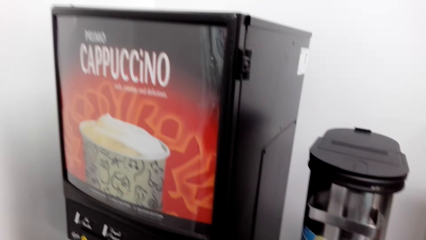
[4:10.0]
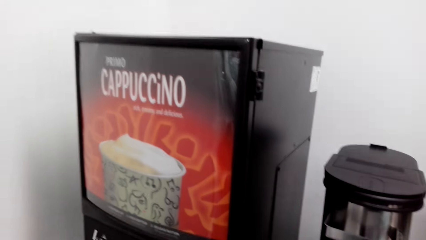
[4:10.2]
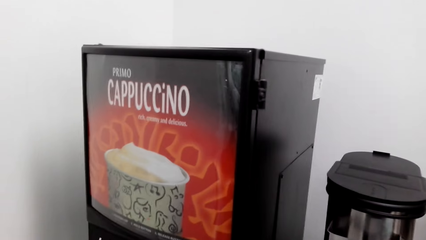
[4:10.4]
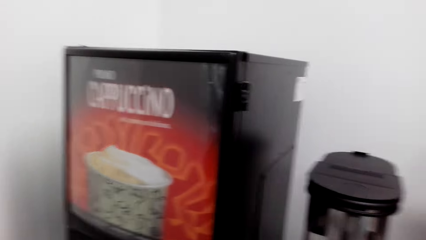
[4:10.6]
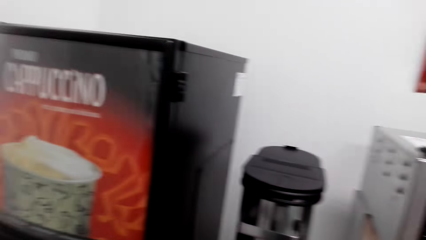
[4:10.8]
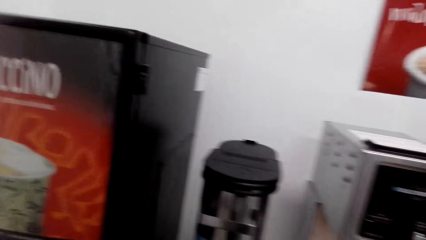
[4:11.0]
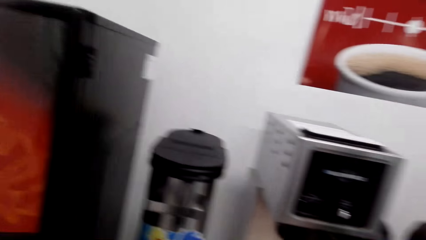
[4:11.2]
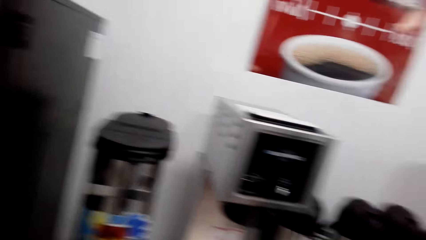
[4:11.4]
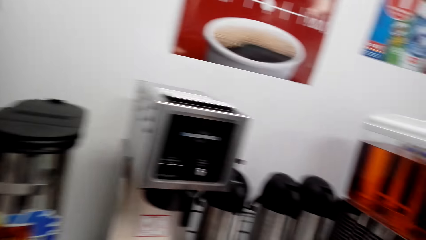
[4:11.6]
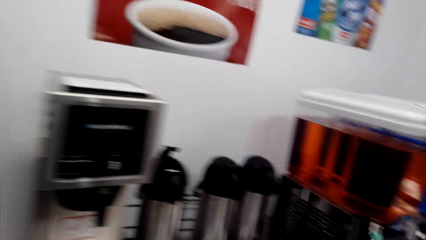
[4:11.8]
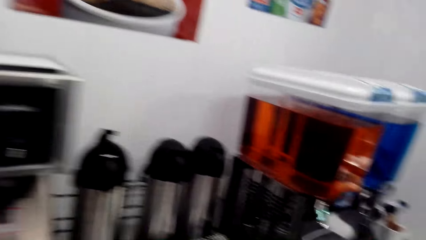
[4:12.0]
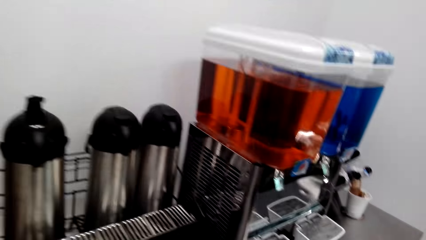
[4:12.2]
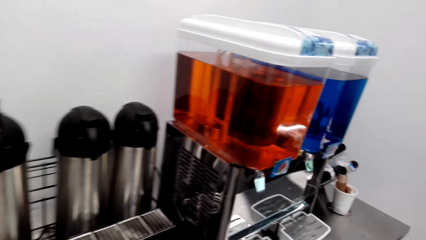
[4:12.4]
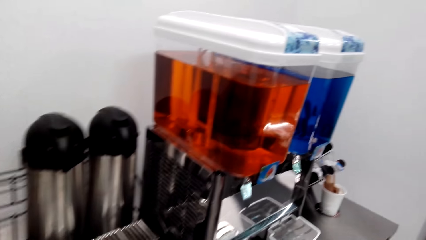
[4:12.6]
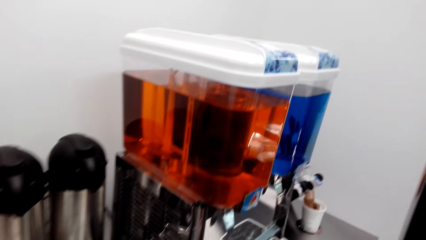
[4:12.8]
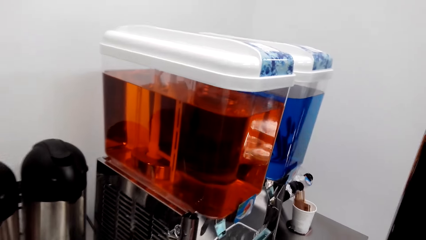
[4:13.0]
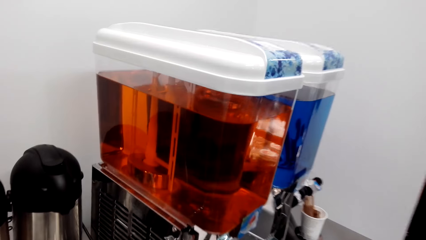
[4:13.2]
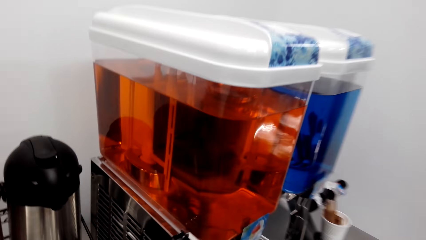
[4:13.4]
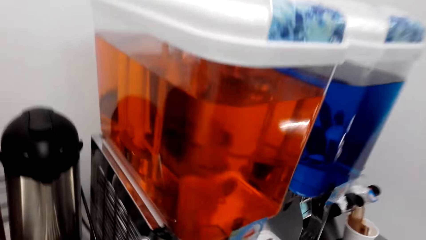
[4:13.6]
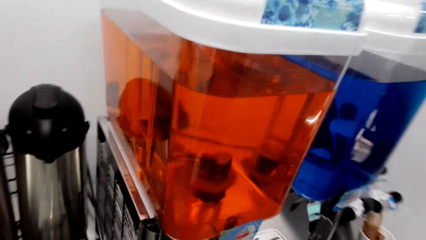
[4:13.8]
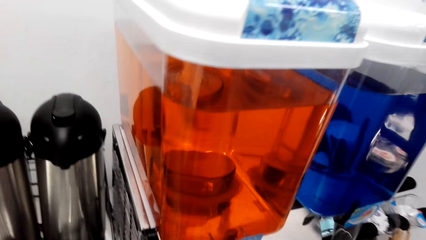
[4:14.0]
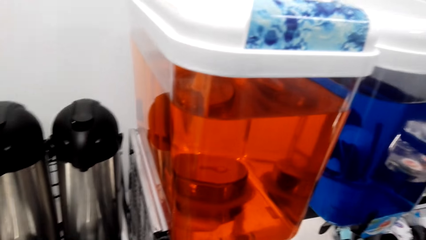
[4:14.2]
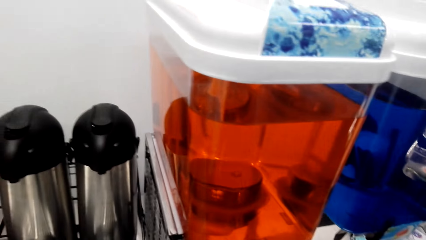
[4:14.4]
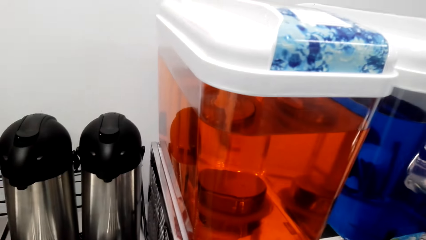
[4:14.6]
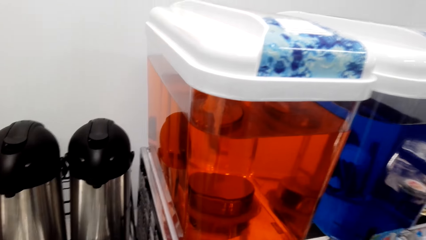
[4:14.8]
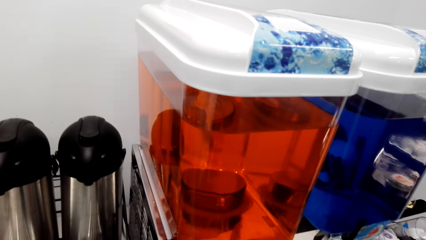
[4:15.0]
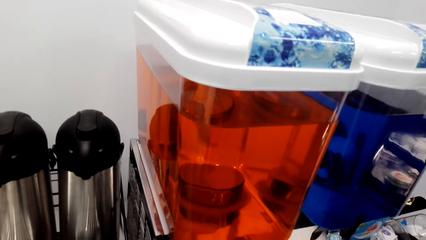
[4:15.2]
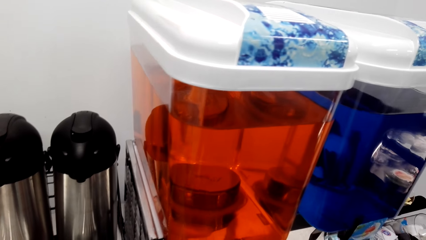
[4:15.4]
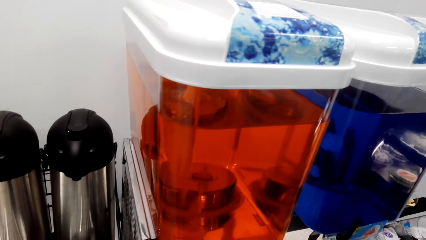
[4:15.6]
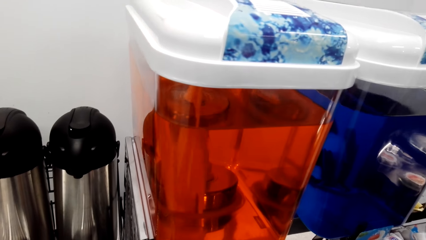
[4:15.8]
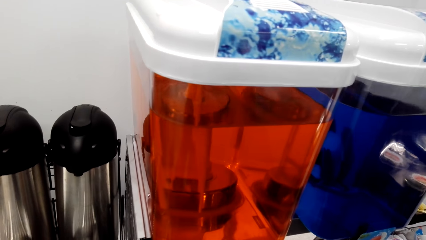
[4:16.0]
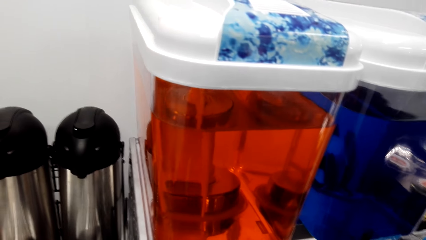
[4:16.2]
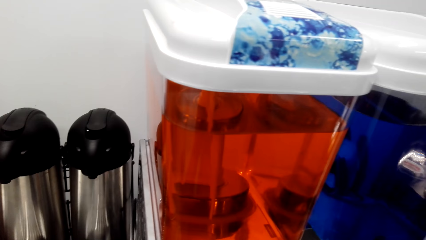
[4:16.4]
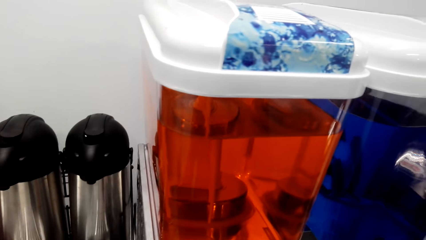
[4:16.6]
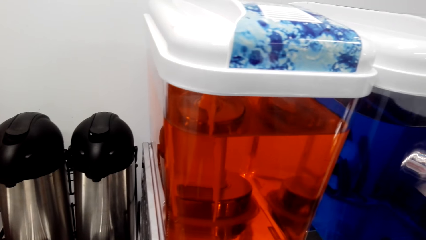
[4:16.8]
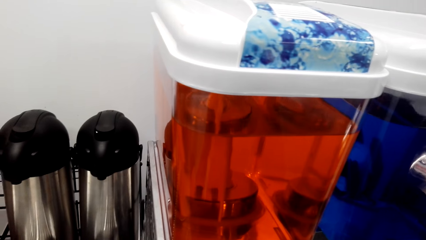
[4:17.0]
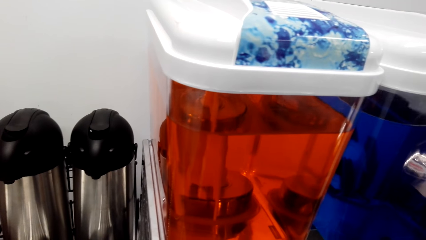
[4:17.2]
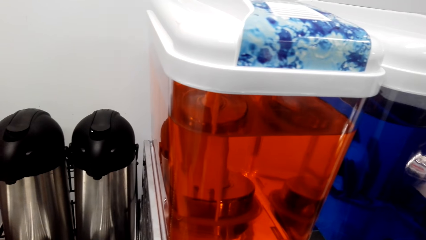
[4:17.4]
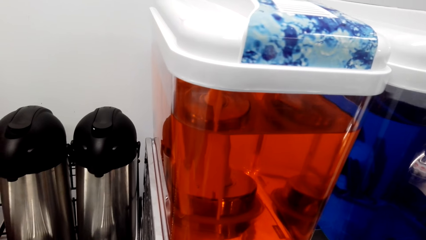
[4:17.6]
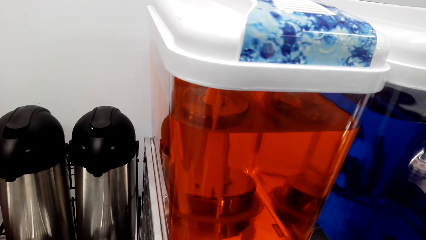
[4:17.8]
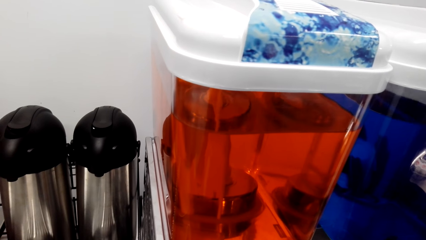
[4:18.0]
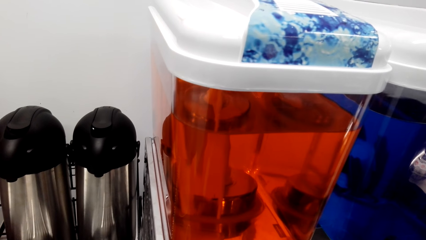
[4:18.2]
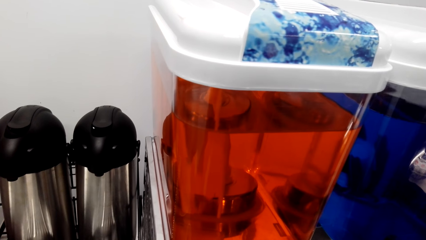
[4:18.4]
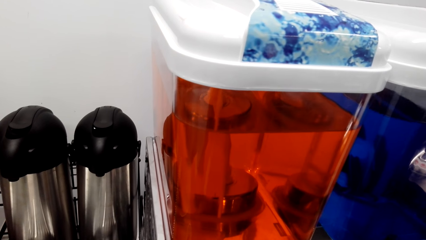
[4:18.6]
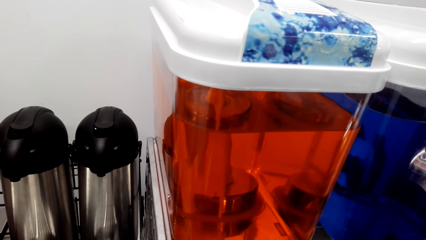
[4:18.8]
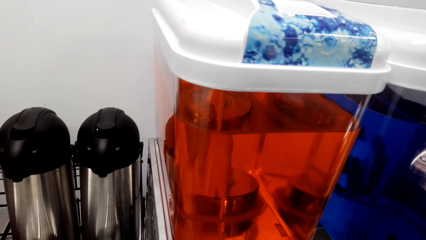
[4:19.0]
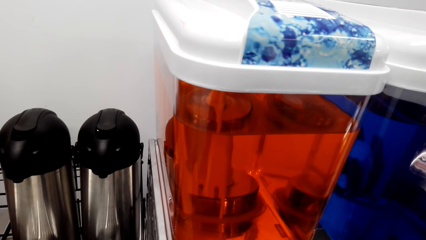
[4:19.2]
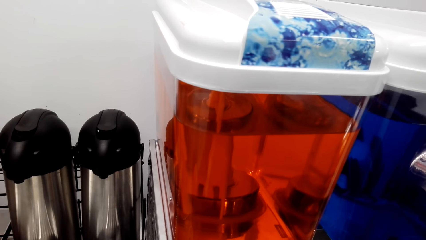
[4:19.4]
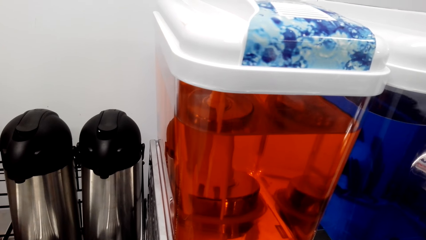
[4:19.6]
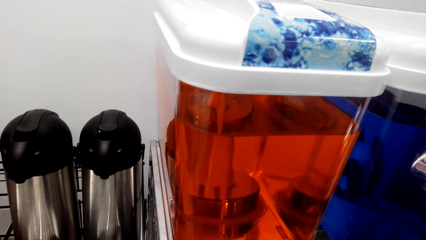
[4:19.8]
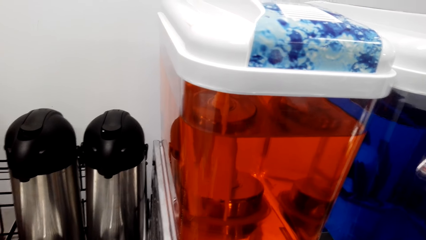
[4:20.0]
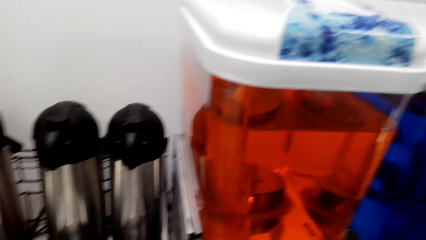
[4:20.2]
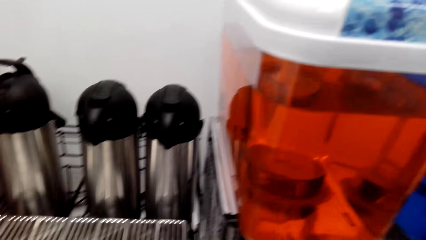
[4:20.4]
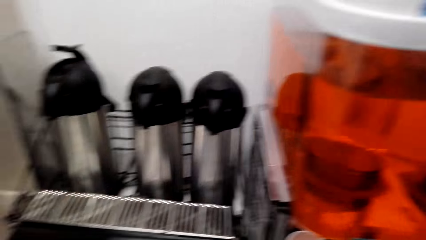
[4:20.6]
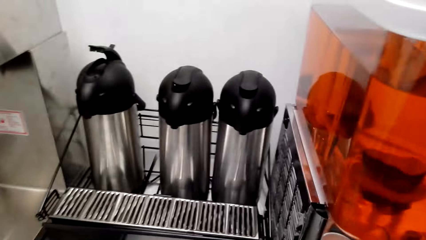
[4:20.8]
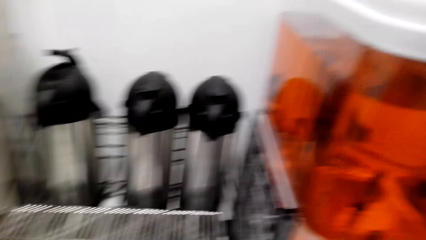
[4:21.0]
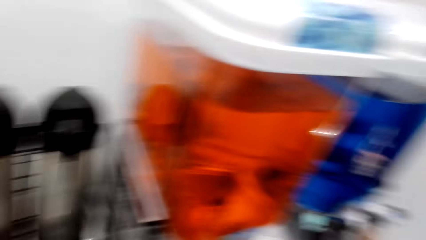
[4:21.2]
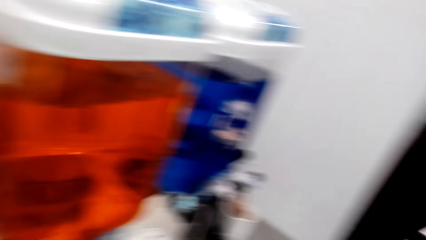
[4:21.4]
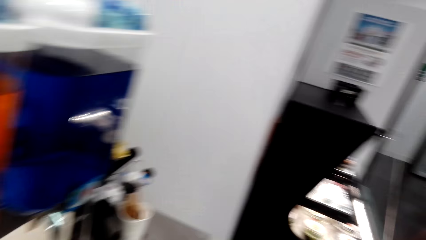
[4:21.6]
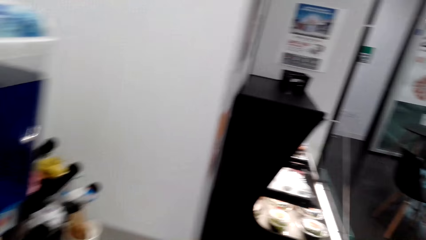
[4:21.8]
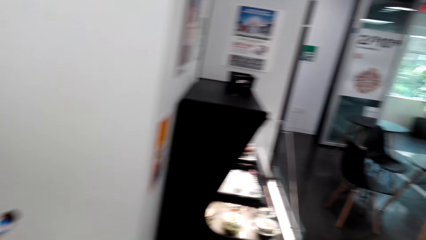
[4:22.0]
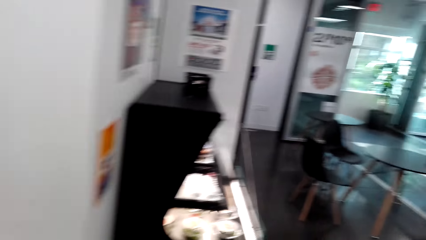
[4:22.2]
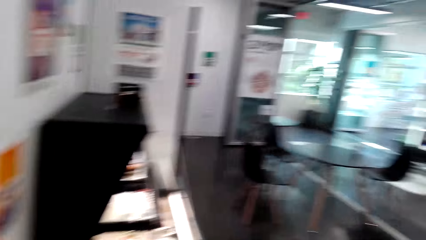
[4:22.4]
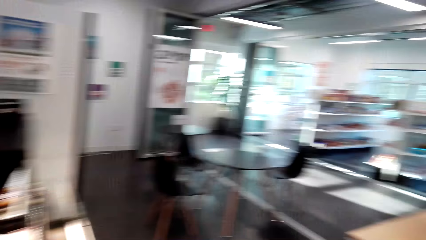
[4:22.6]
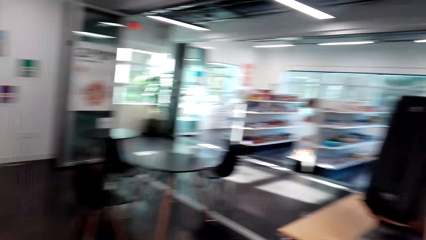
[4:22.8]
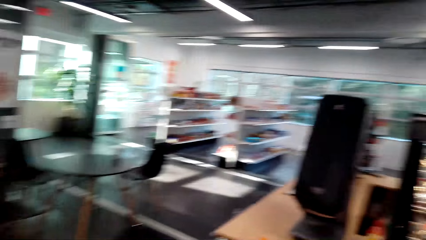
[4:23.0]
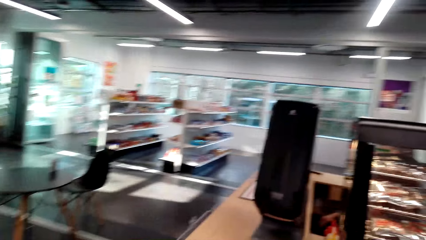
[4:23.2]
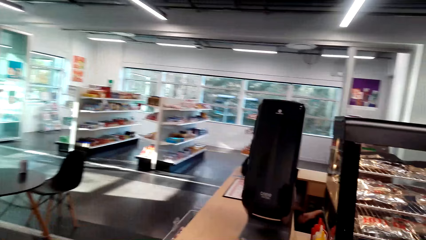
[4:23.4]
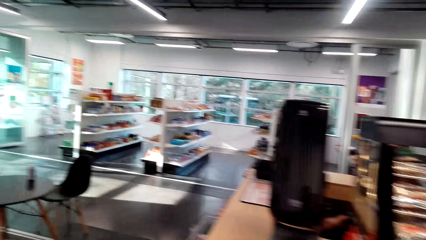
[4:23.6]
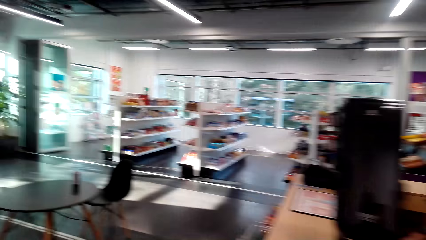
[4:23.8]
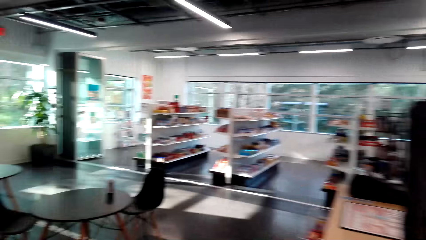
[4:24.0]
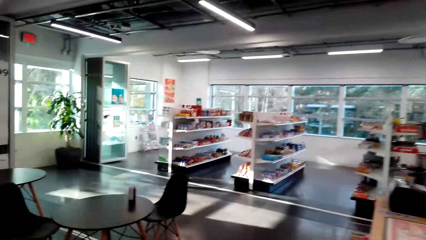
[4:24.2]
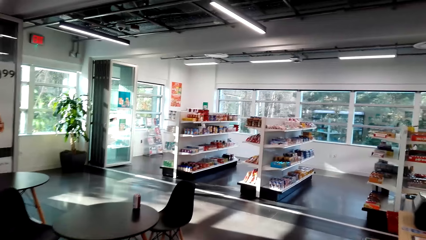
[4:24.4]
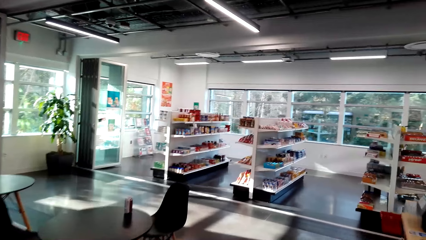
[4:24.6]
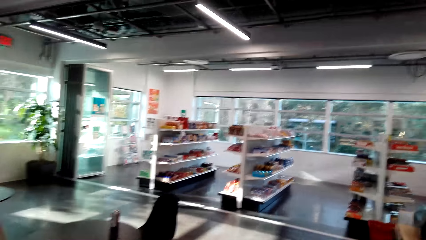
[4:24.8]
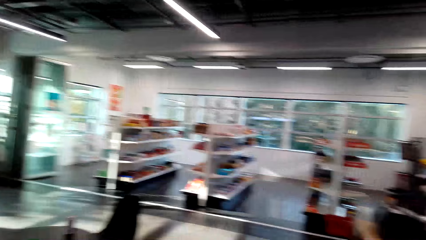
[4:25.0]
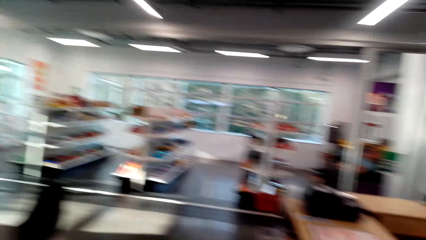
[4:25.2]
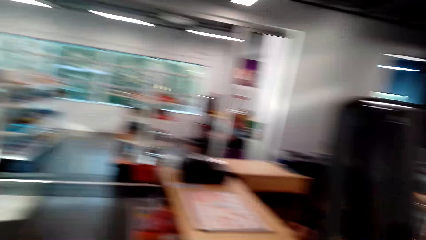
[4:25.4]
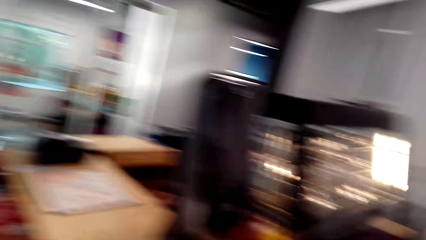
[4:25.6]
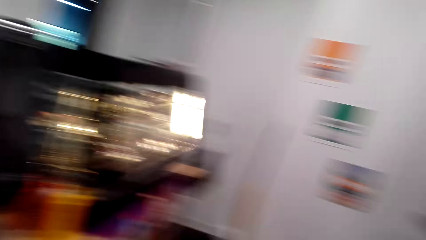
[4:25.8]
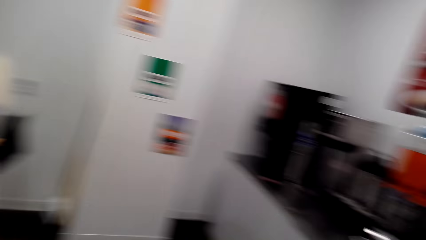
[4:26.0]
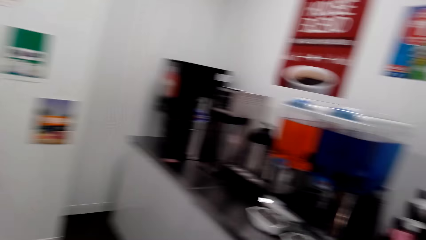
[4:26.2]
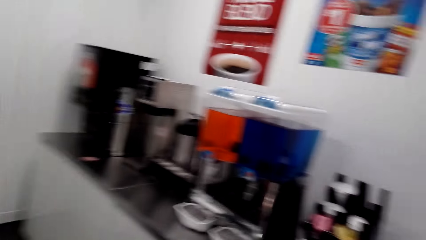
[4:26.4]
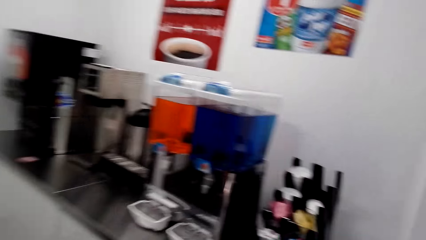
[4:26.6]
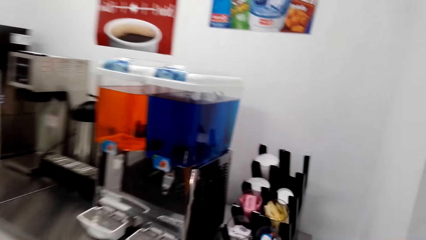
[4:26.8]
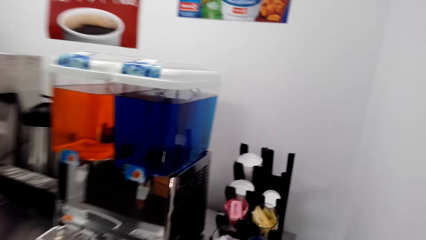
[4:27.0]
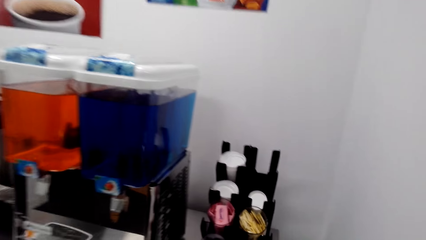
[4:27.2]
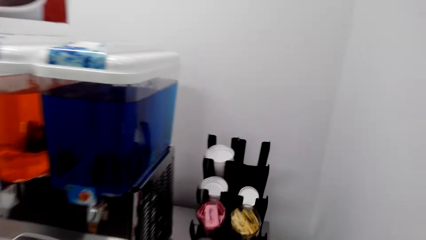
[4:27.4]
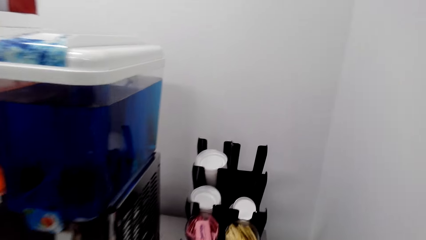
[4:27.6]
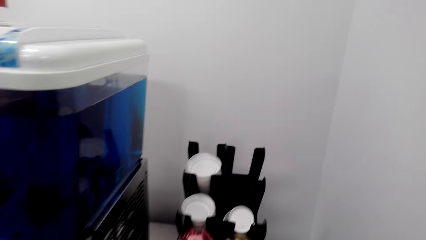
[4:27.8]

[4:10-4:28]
The camera wearer moves towards the juice machine. They move around. They stand beside the juice machine. They walk towards the table. They look around. They turn around.
